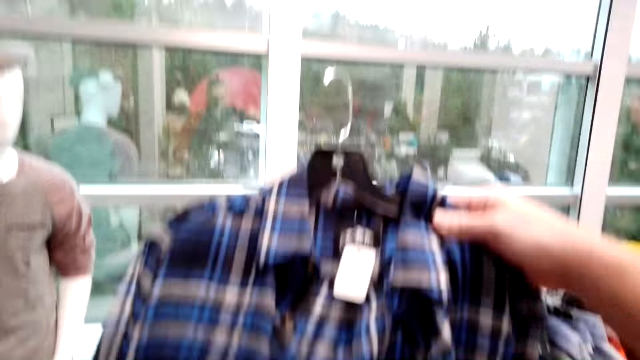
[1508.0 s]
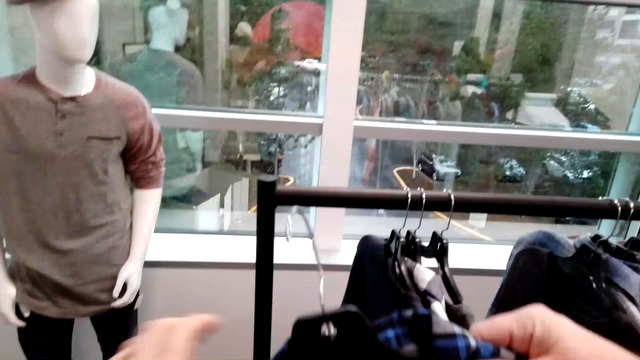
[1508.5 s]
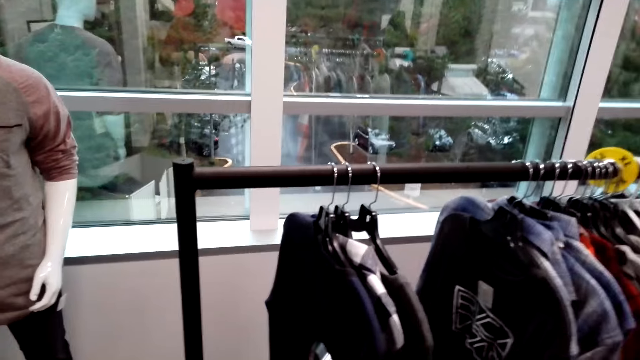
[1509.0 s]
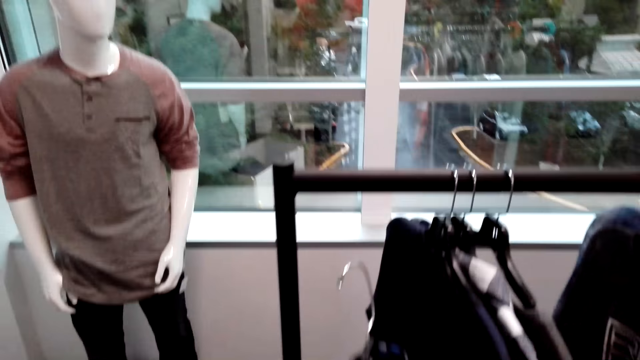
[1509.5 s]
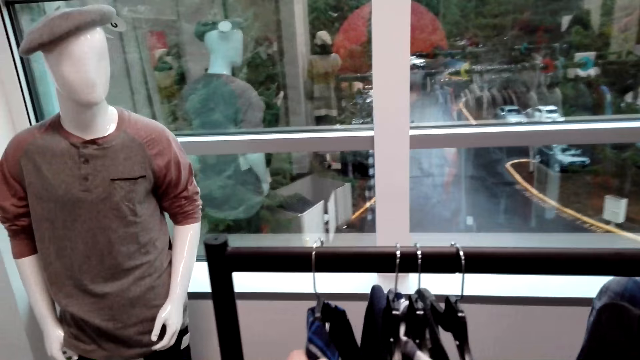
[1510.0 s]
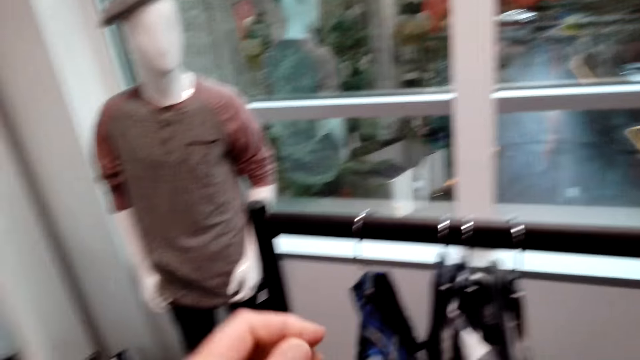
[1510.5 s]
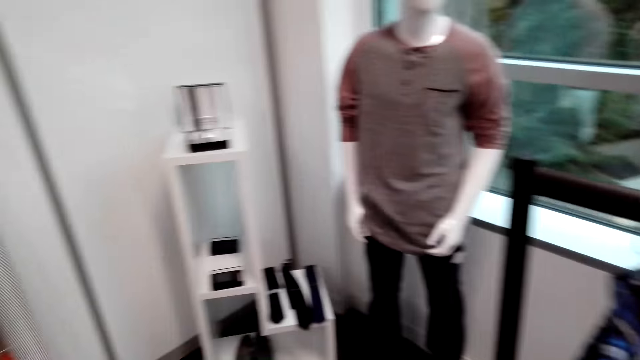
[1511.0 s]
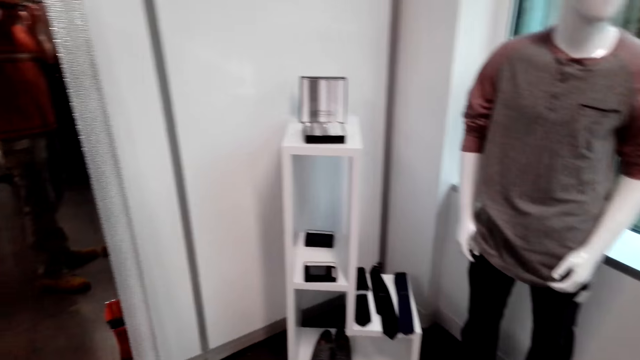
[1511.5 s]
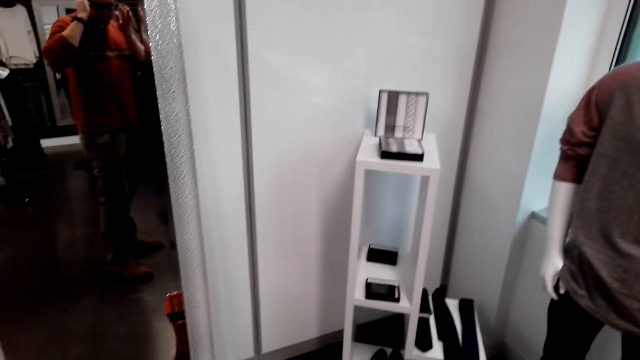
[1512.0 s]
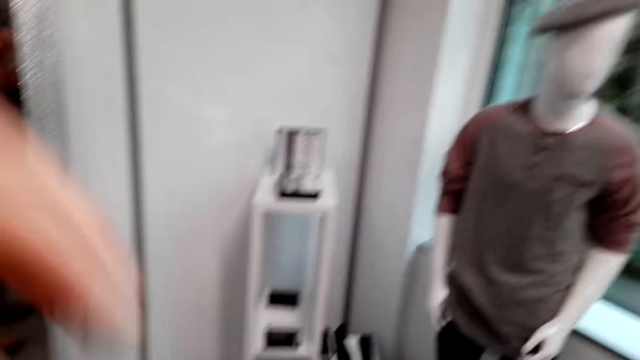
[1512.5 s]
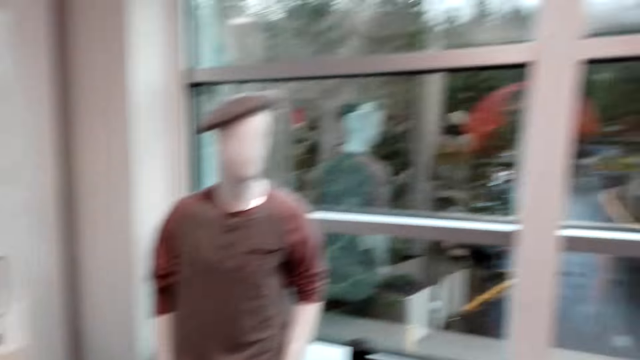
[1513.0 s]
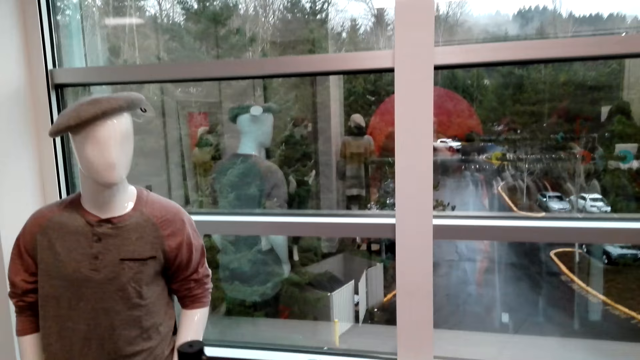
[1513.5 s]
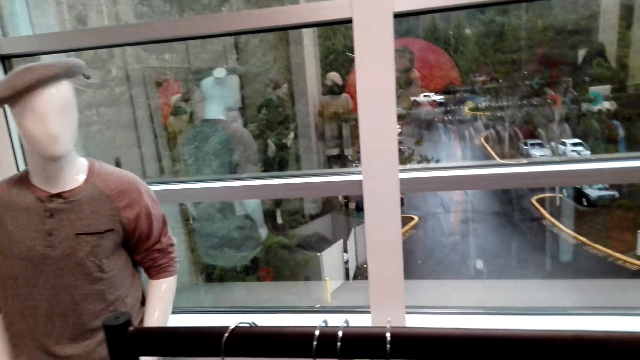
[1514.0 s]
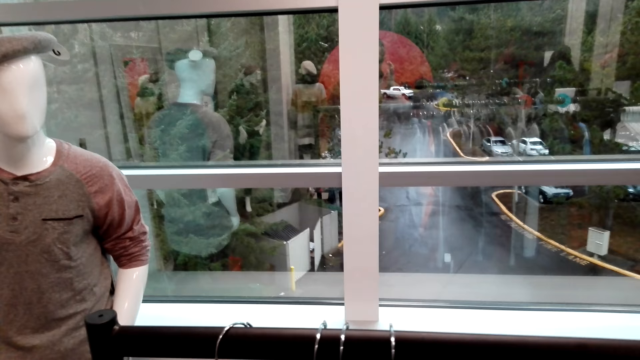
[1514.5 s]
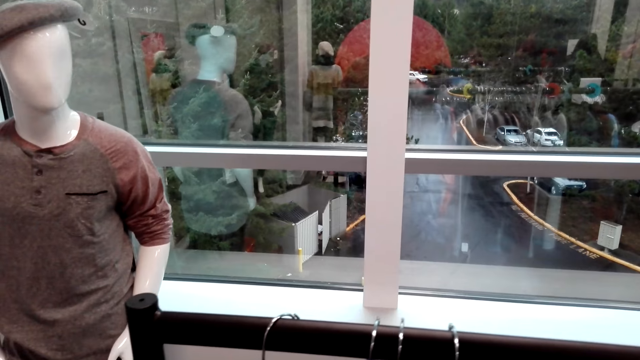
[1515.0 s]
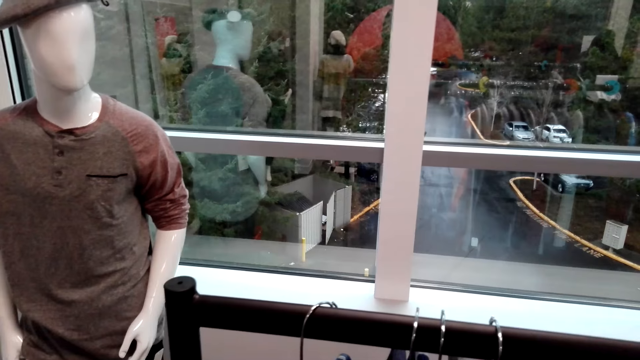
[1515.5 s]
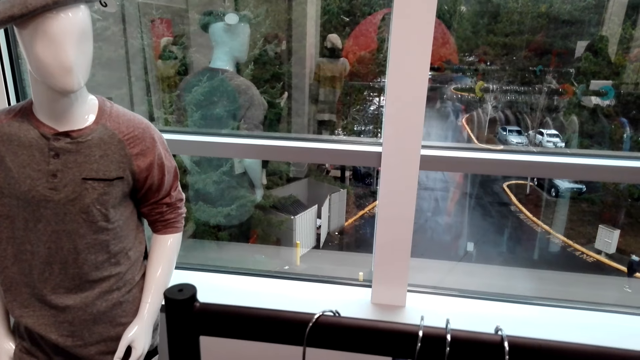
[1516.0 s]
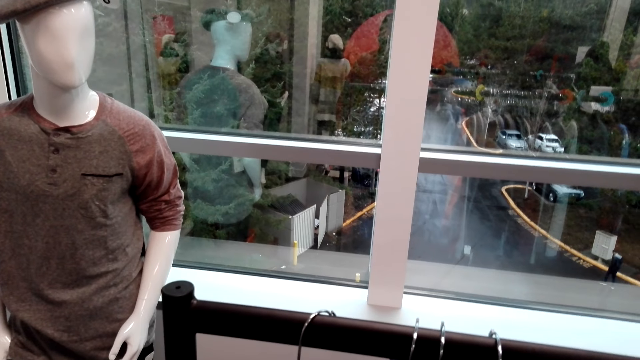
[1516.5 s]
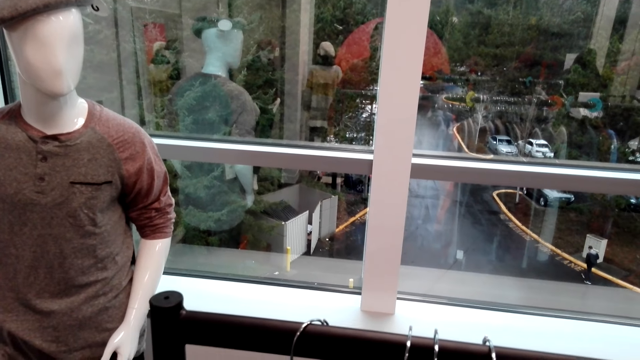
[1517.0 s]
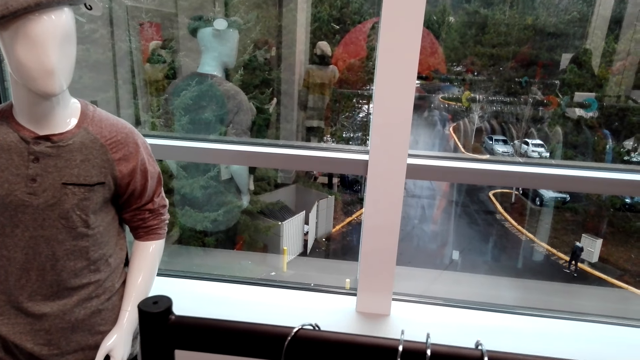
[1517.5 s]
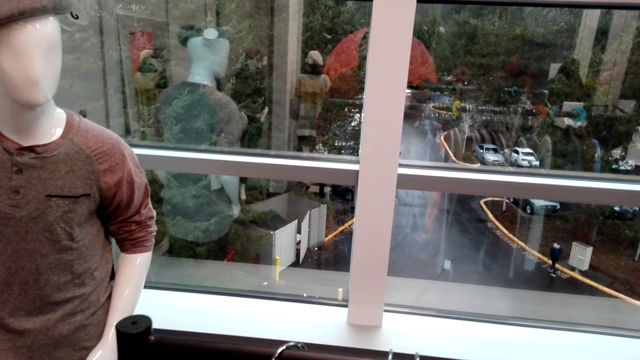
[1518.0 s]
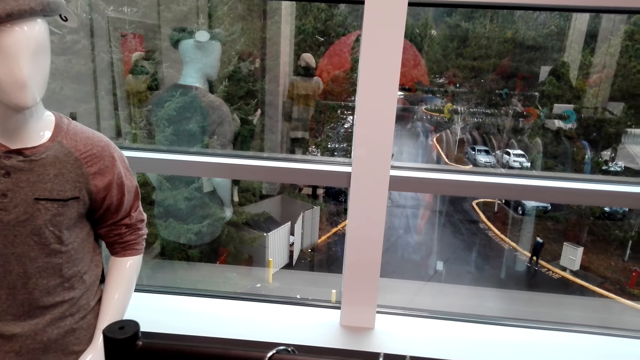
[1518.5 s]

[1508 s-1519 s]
The camera wearer touches the shirt. They return the shirt on the cloth rack. They adjust the camera. They look around.
